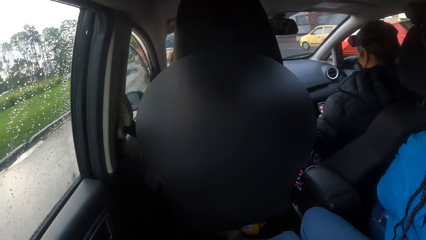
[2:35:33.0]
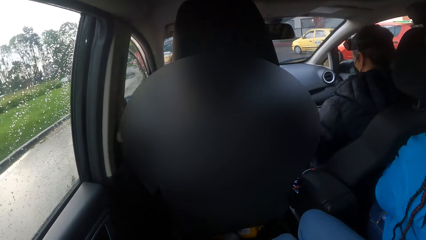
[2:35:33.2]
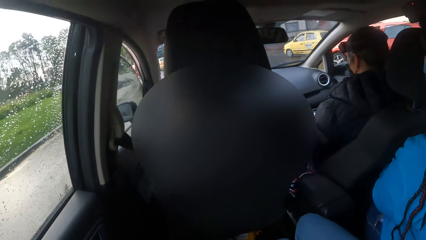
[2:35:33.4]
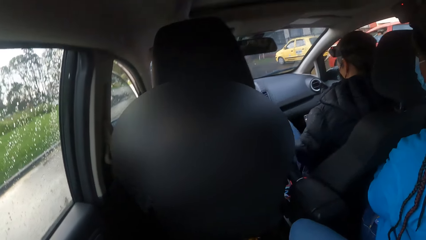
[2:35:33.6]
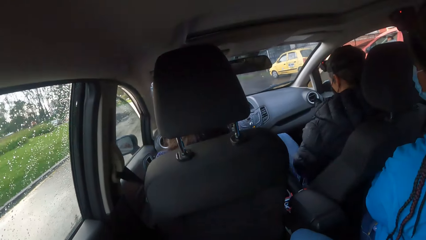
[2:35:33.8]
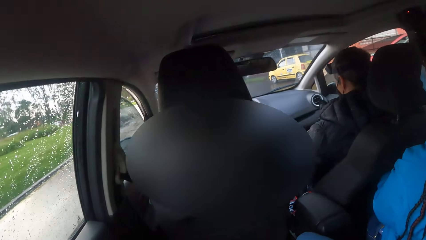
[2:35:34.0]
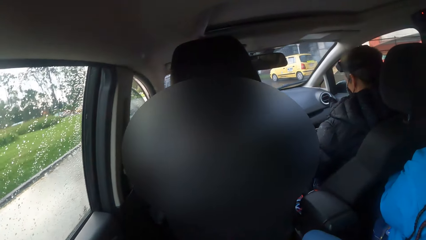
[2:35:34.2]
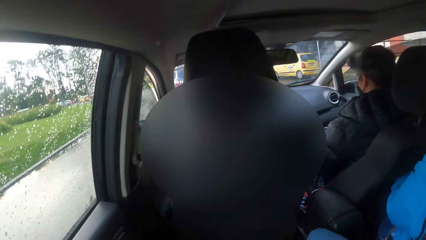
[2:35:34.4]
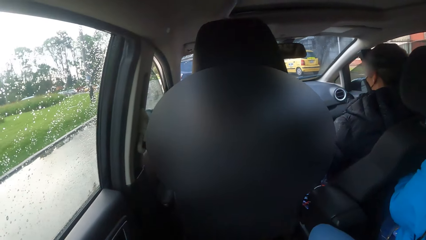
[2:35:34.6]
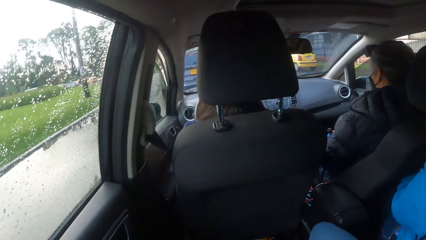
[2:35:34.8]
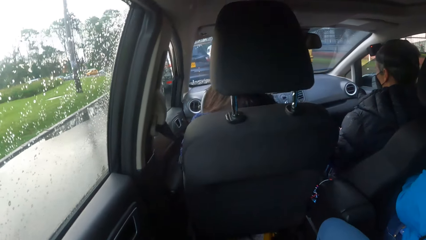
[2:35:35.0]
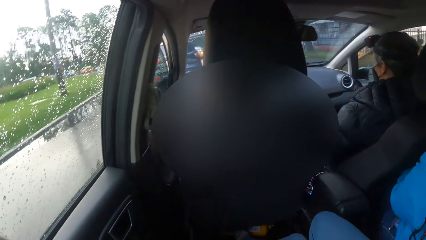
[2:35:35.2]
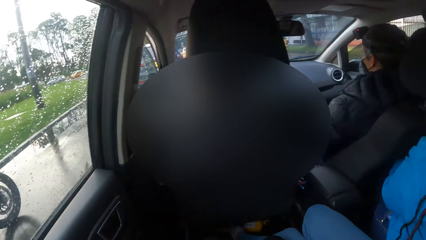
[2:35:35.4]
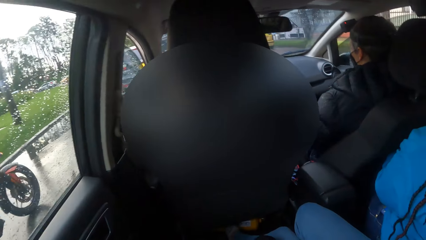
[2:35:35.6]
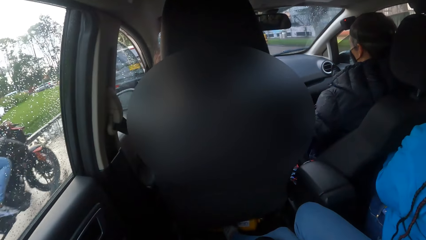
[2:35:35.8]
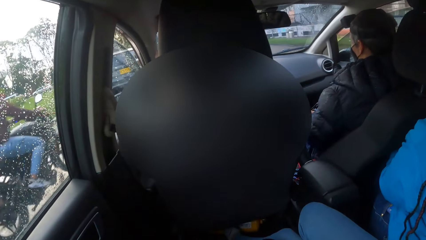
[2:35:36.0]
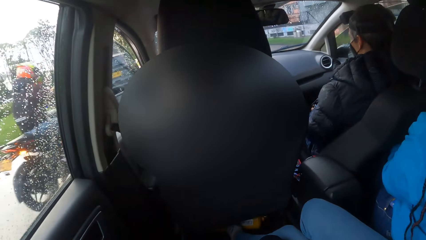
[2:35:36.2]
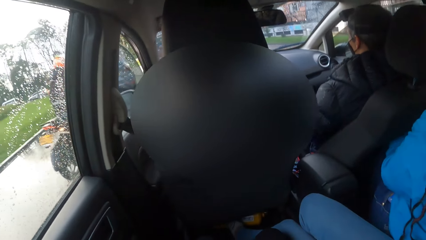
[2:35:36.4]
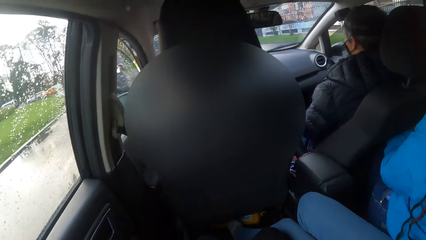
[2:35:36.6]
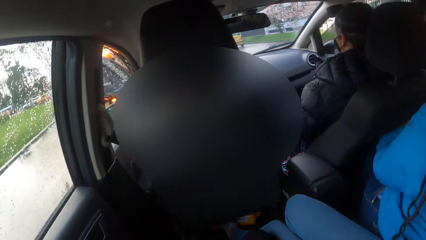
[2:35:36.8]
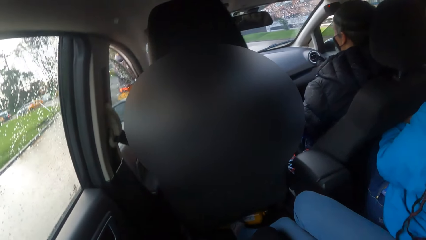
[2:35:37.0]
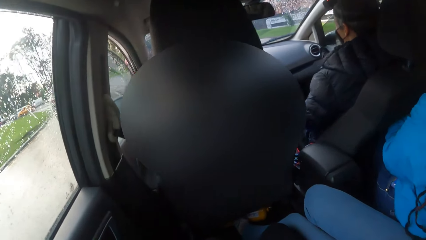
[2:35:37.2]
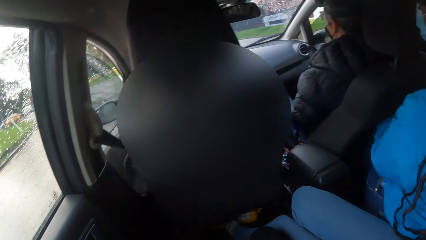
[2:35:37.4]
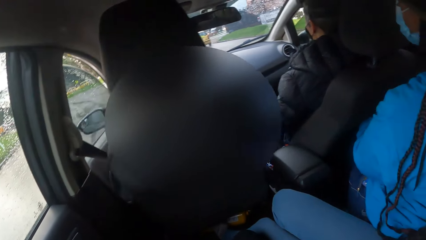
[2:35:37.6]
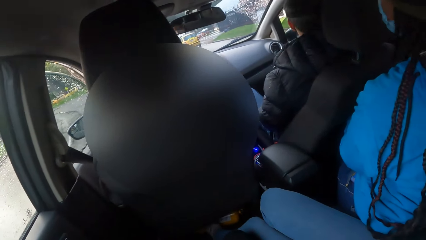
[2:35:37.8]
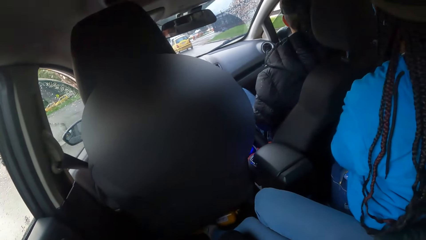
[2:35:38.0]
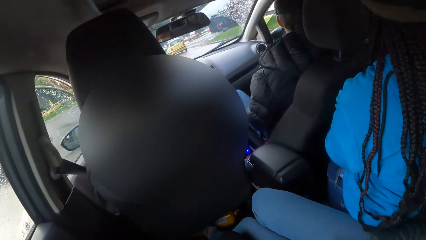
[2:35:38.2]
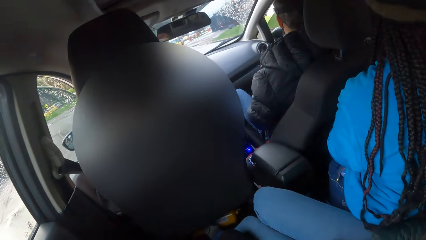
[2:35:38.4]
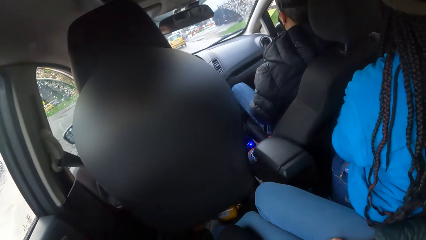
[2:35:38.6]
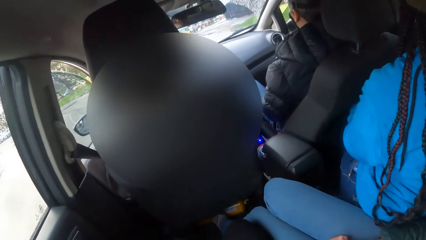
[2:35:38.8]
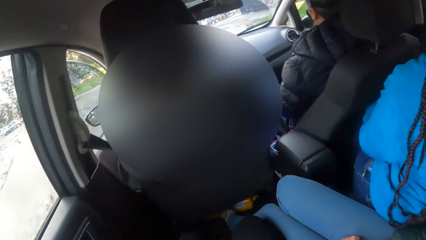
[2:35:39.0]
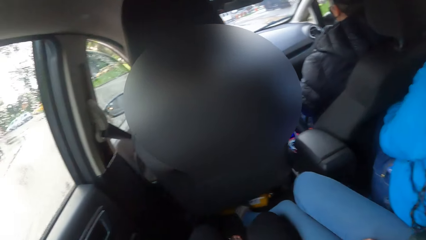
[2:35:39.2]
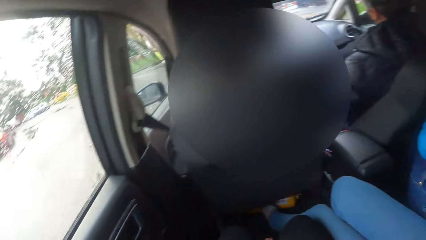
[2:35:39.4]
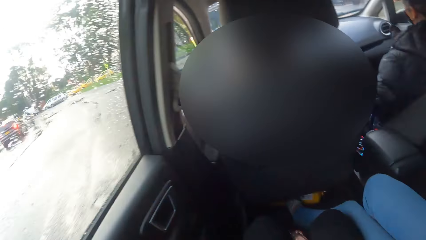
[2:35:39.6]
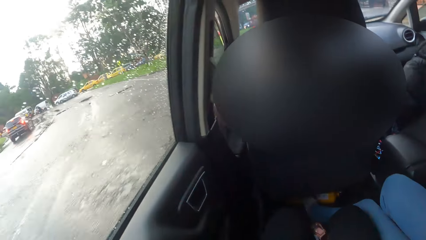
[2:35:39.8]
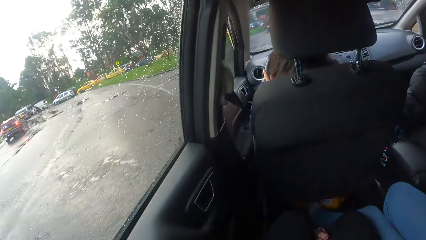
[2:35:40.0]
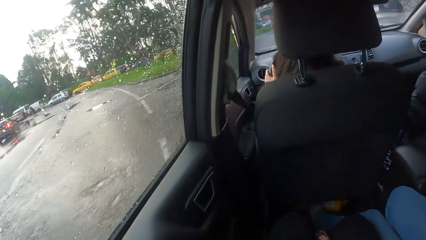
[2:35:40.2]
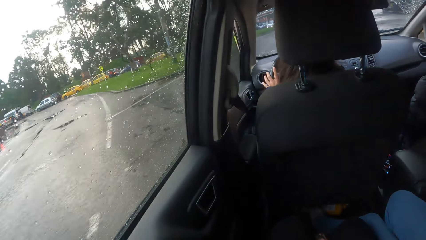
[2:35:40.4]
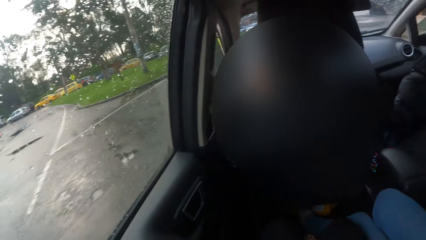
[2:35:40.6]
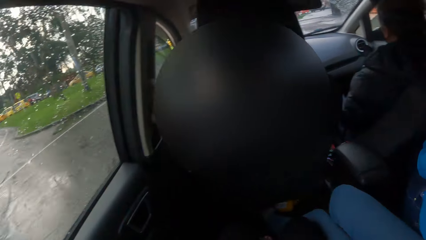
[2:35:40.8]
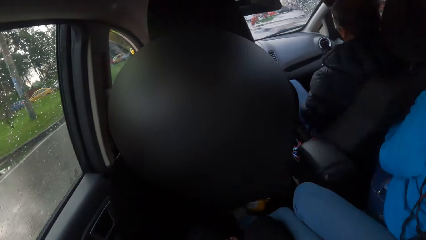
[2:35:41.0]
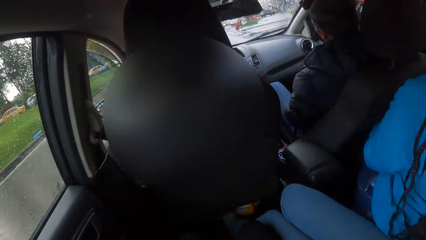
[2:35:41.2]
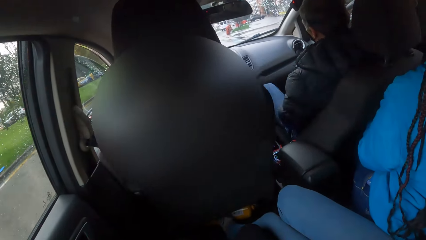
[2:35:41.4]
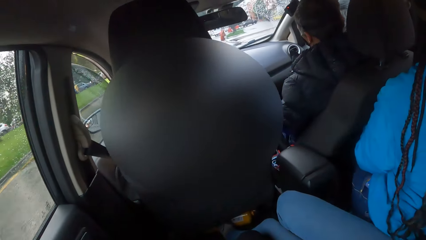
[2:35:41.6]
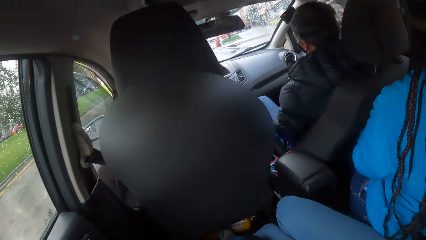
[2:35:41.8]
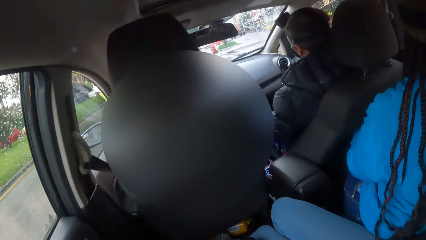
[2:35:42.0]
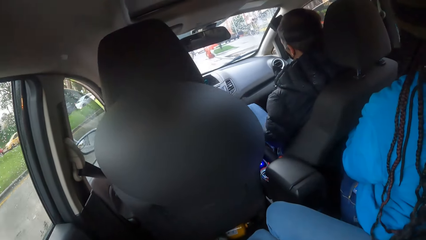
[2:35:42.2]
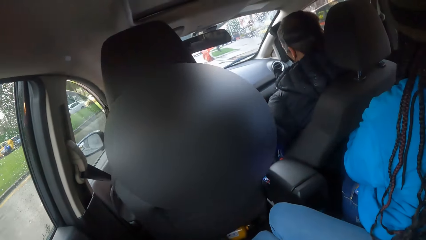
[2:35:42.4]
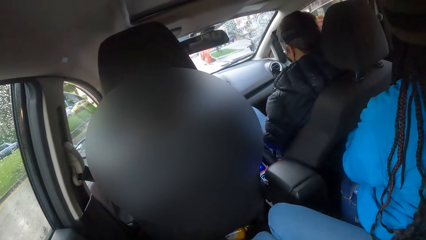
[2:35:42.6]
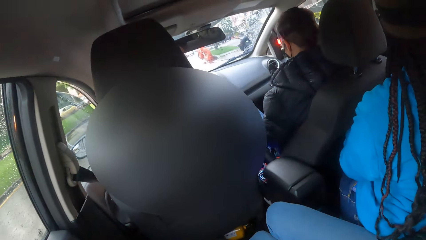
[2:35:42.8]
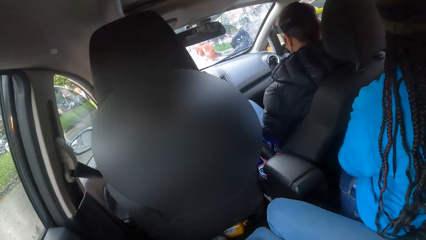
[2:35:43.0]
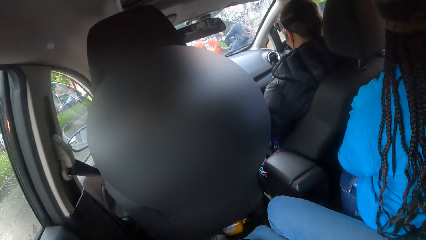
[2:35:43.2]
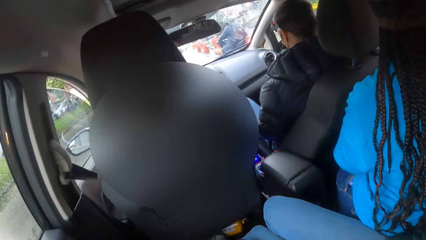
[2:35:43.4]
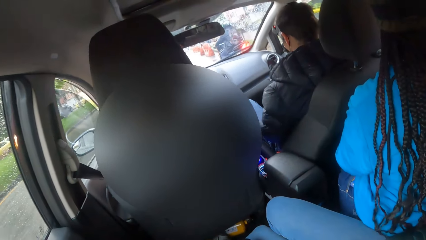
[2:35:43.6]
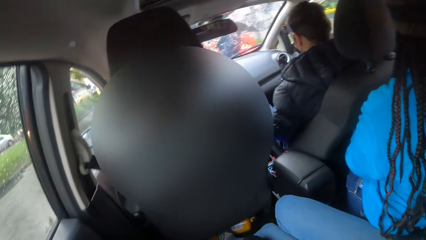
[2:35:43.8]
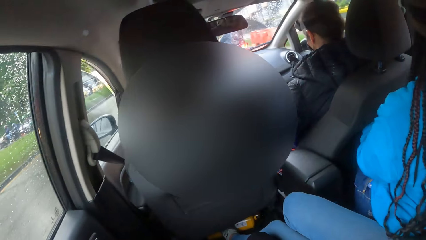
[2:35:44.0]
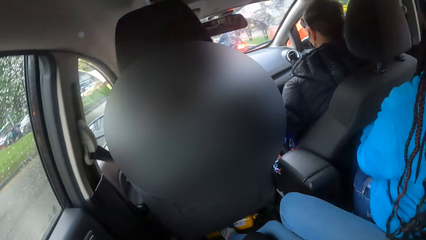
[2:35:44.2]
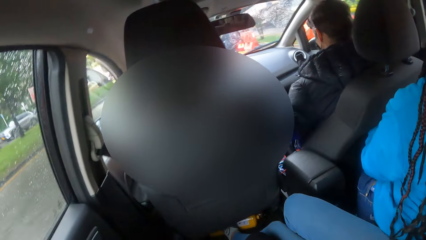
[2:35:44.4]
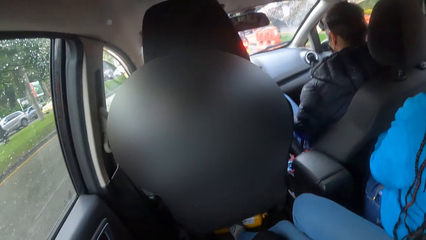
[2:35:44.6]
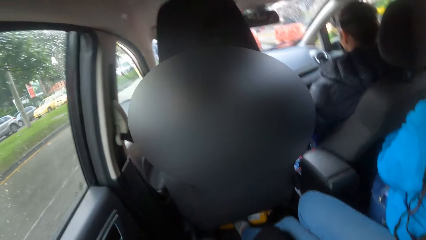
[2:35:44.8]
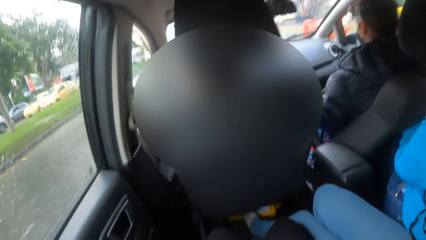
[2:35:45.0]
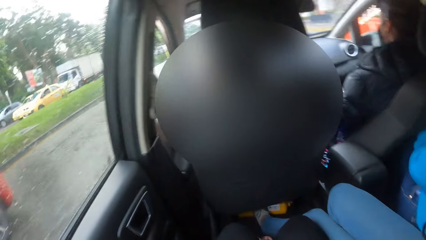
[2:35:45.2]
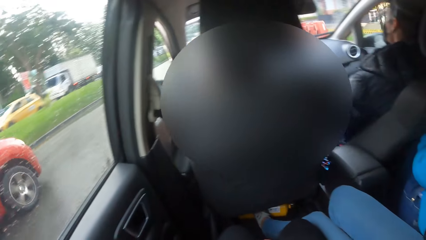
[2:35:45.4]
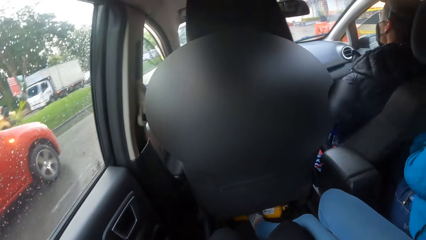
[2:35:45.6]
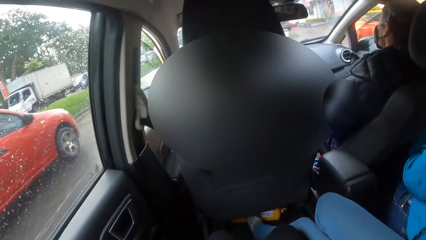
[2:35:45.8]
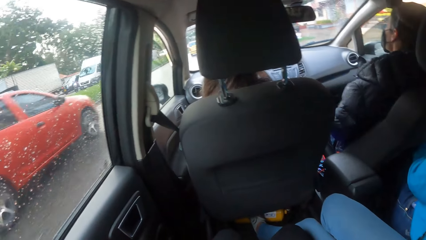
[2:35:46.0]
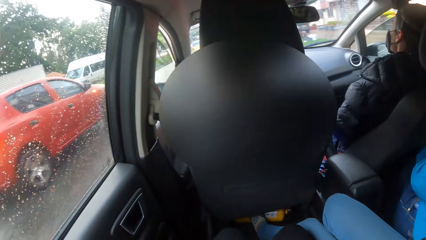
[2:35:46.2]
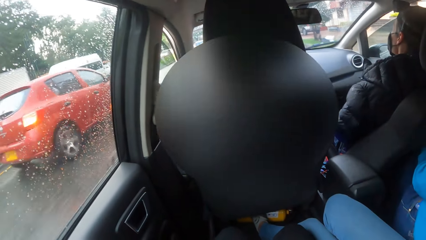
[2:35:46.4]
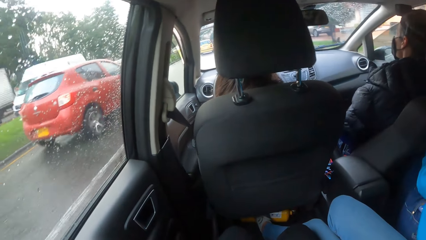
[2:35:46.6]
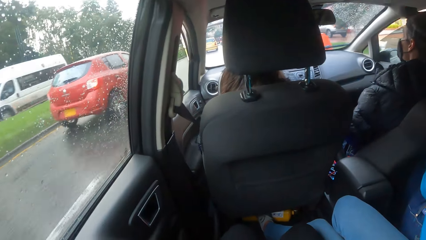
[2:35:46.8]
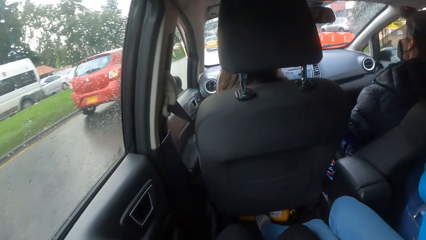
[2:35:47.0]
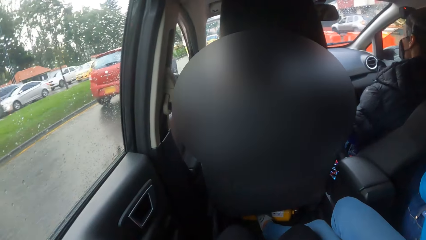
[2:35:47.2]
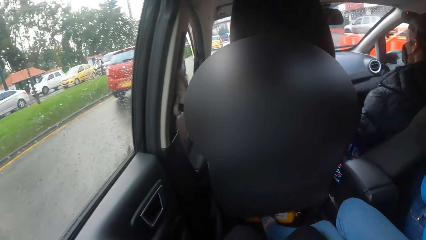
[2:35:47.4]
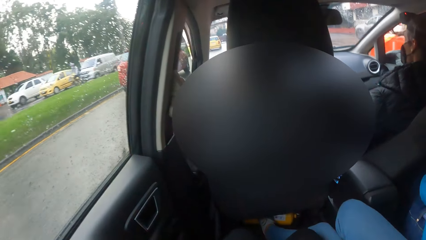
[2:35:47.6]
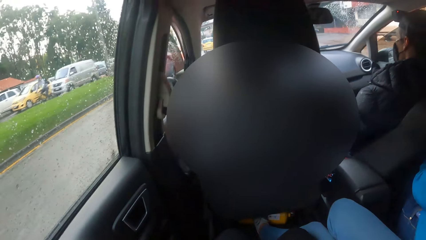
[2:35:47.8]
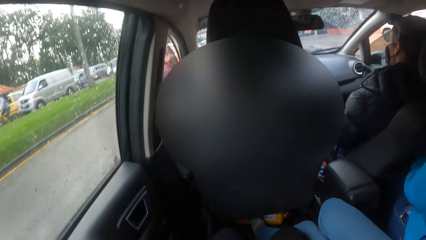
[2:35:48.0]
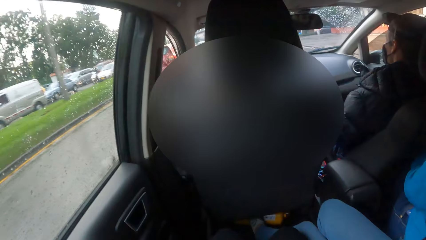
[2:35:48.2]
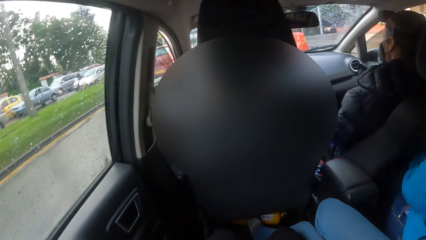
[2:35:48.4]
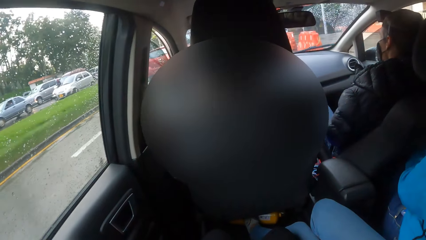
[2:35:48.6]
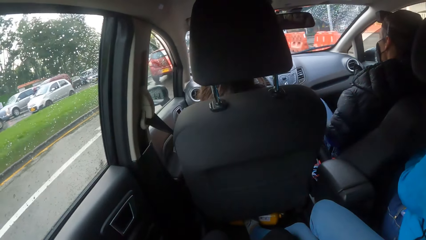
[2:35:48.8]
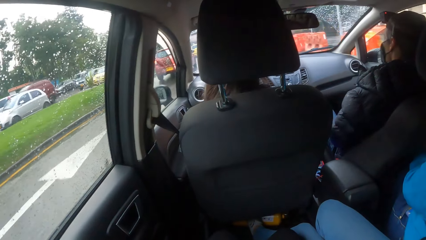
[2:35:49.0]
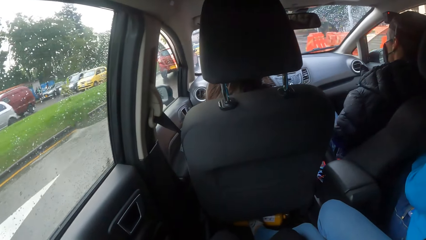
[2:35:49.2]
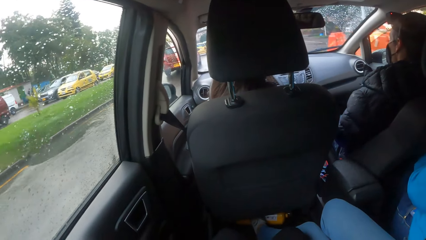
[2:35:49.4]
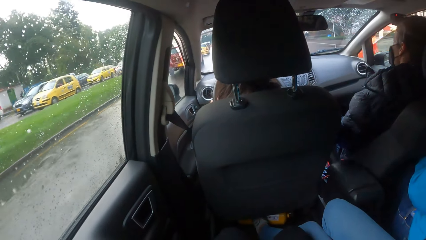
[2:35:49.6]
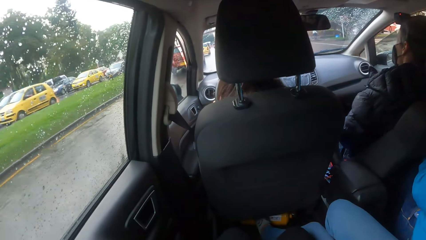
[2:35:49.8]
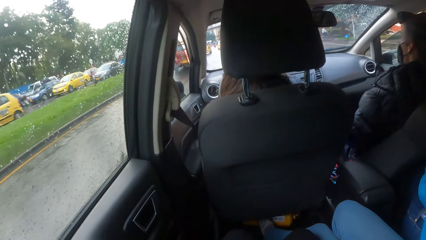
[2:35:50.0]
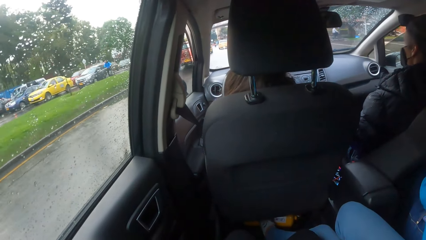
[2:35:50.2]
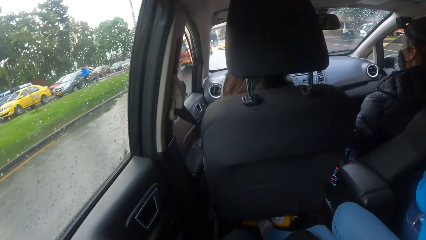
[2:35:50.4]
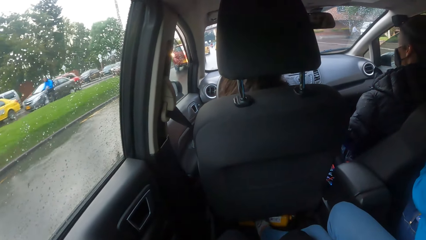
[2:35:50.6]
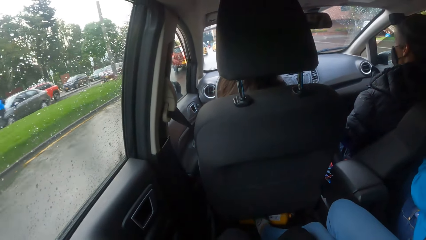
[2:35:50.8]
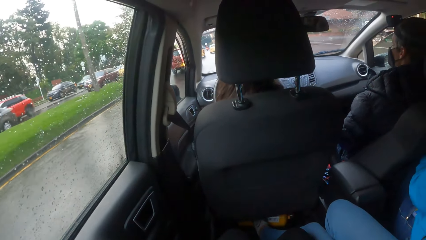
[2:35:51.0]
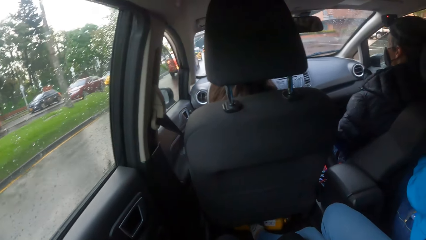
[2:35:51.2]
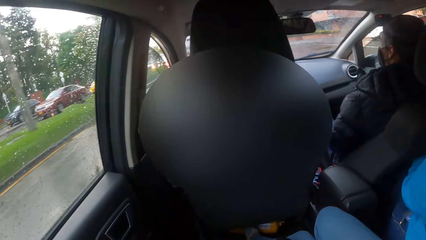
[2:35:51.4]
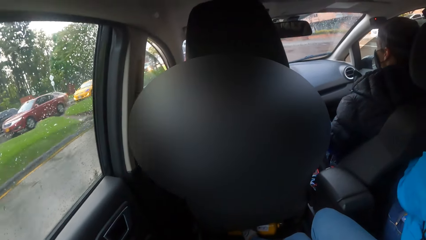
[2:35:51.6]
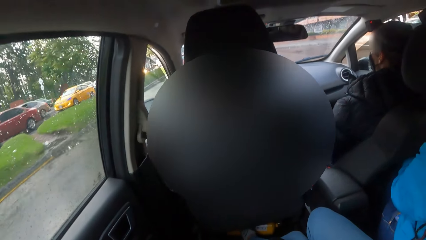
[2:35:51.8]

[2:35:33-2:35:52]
A man on a motorbike rides past the car the camera wearer is in. A red car drives past the car the camera wearer is in.
